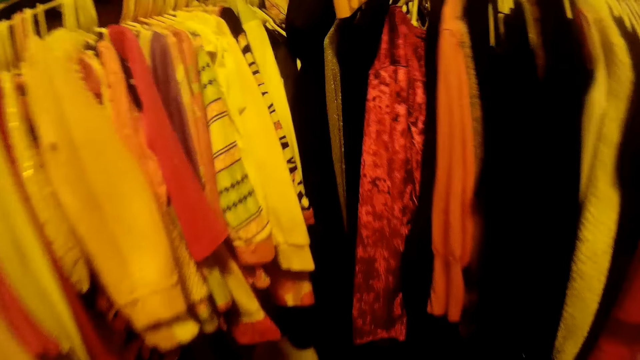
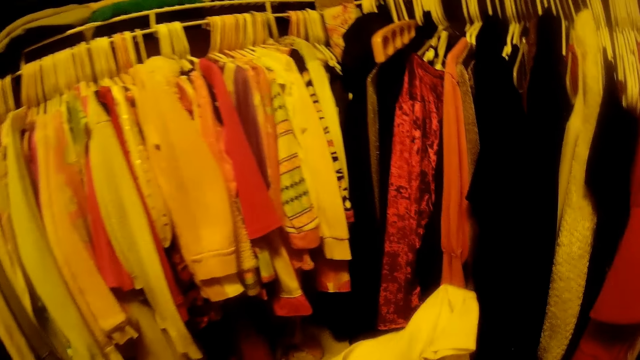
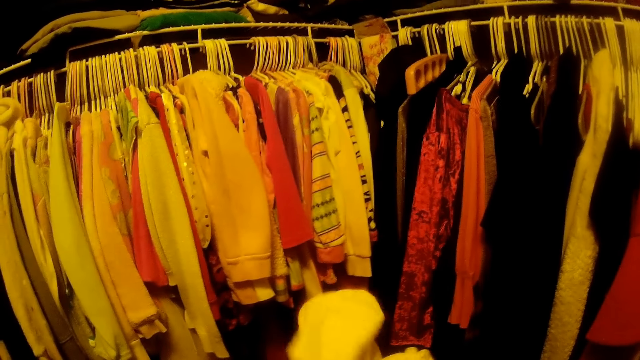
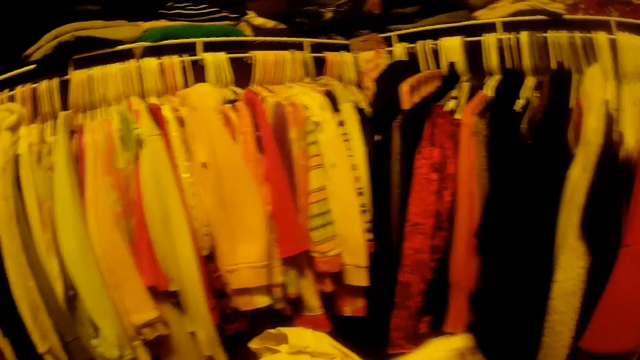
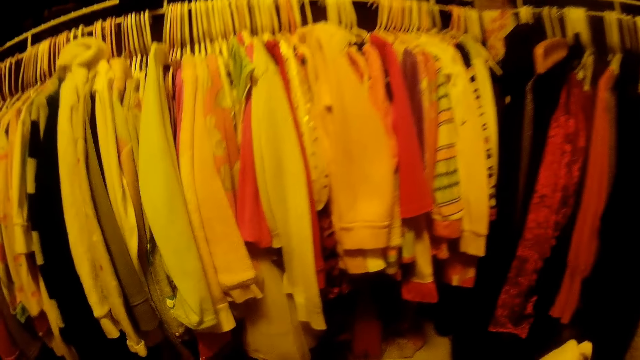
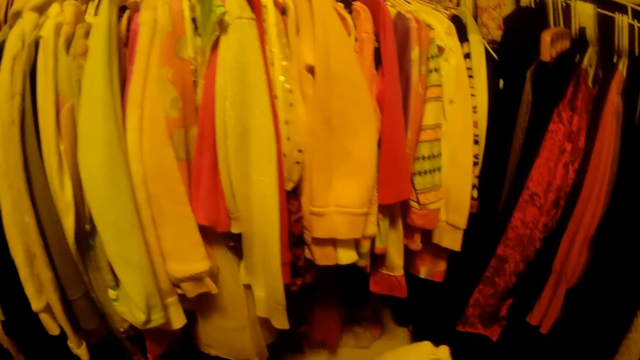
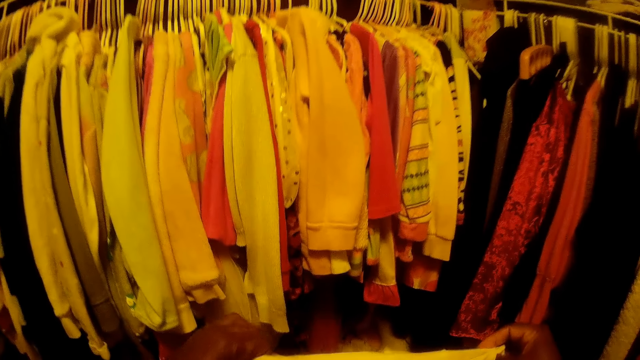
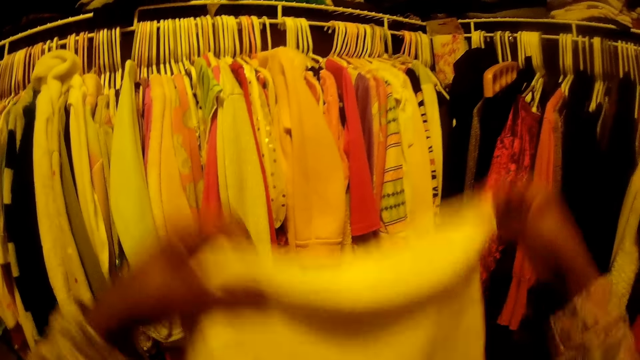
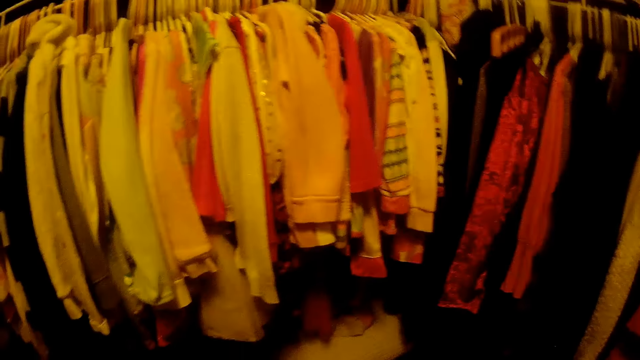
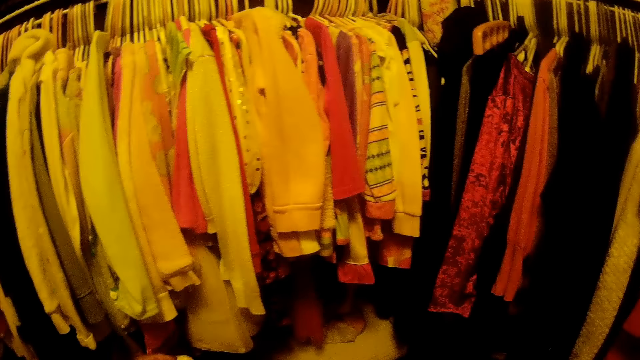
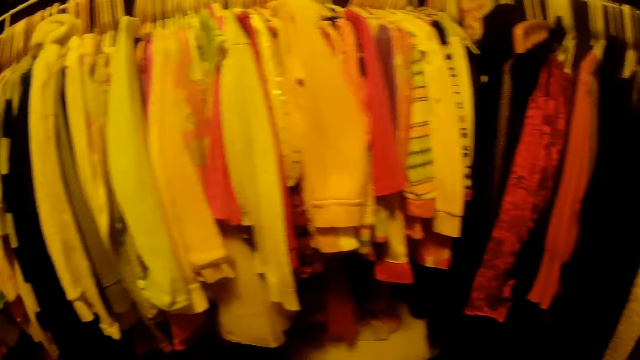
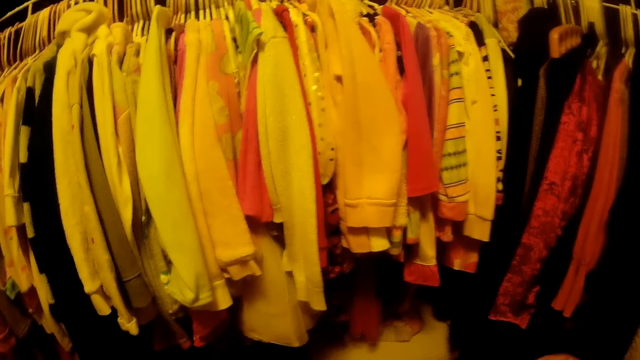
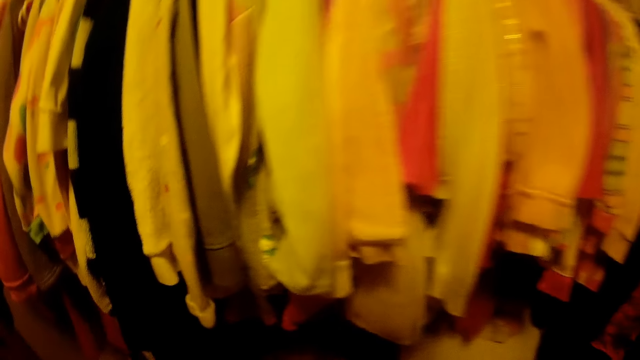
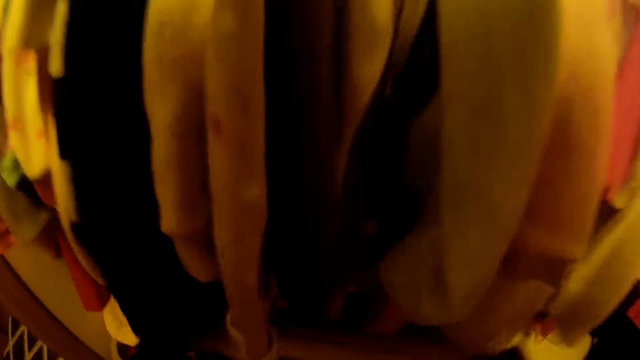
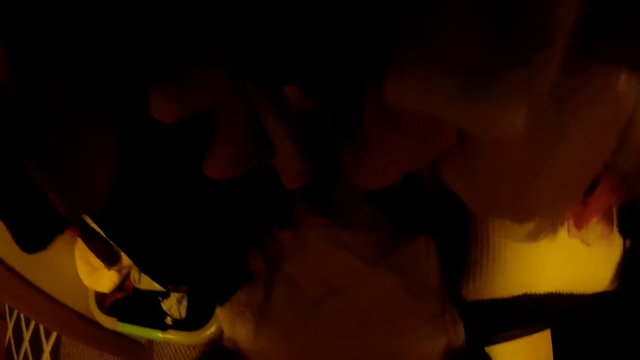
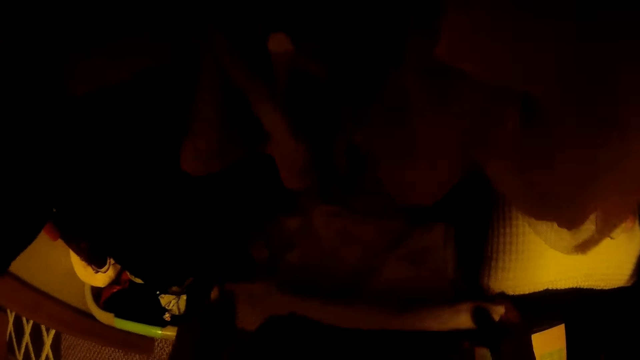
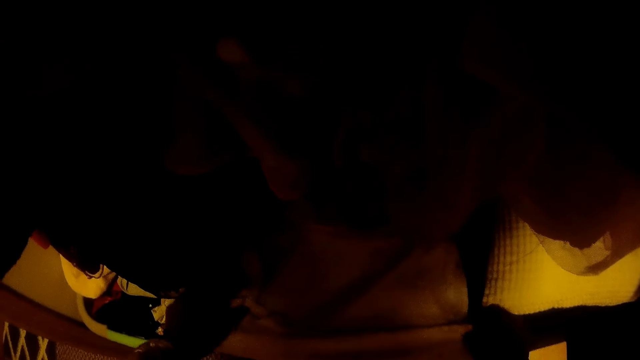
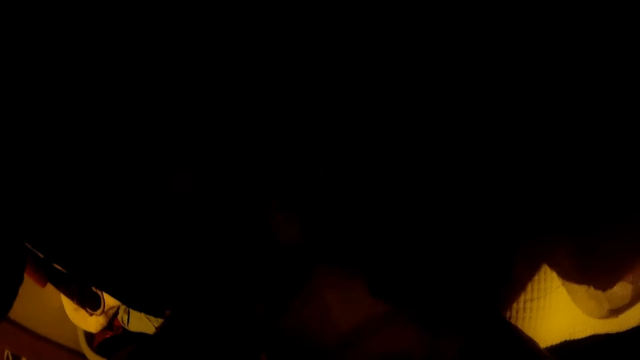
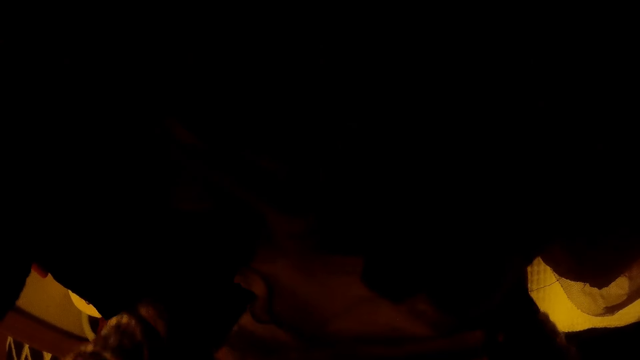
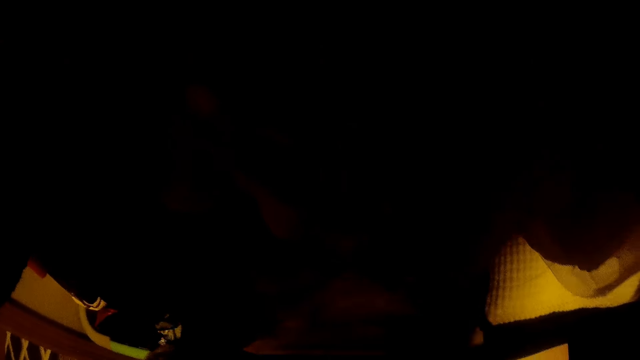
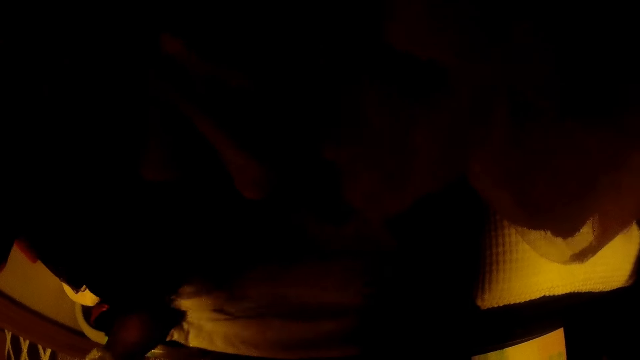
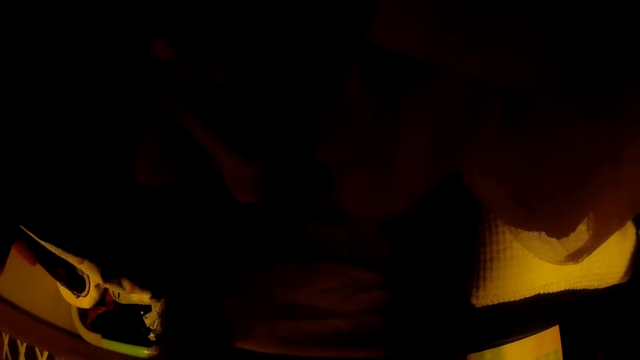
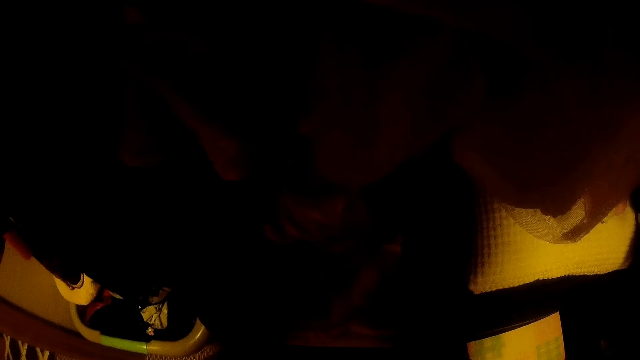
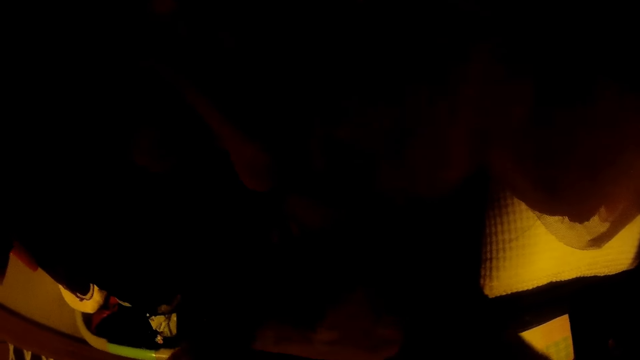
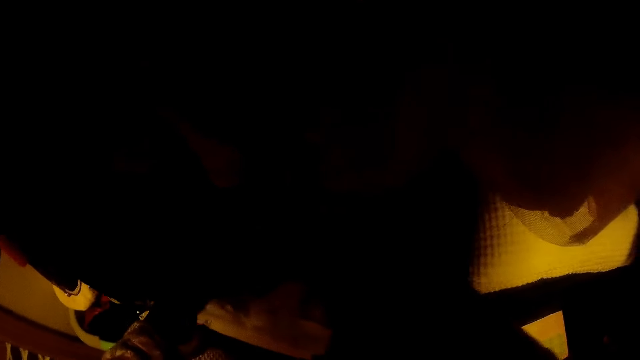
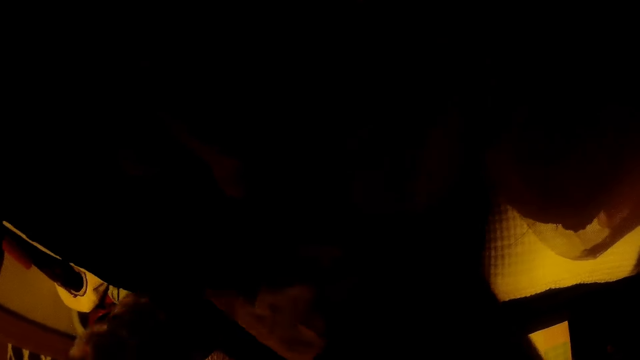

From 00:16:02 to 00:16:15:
The camera wearer holds a cloth with both hands. He throws the cloth in his hands. He puts down the cloth. He folds the cloth with both hands. He interacts with the girl.

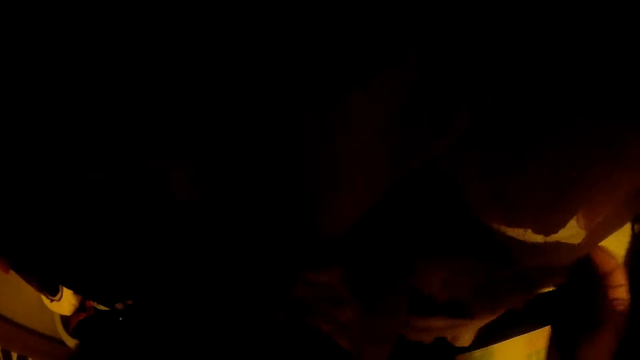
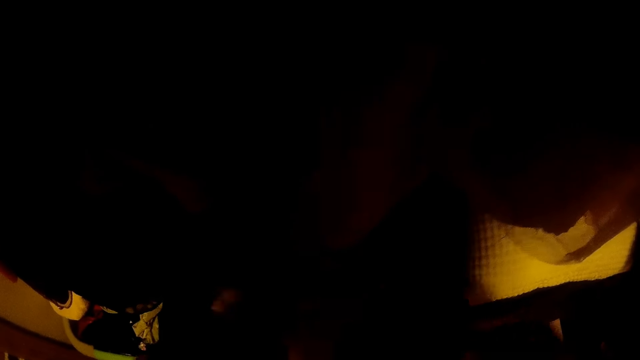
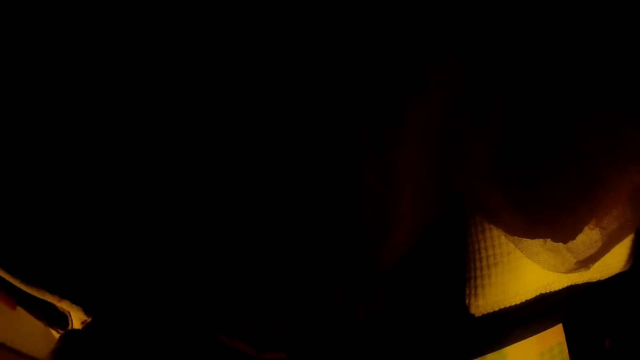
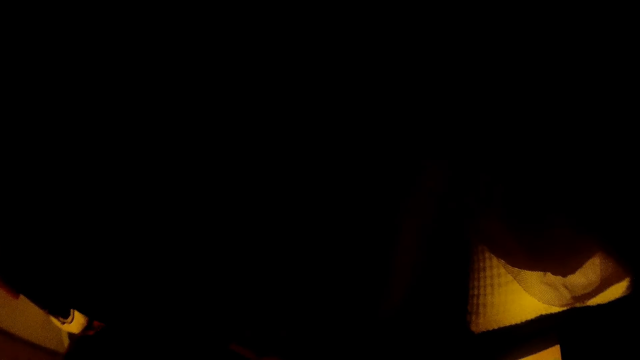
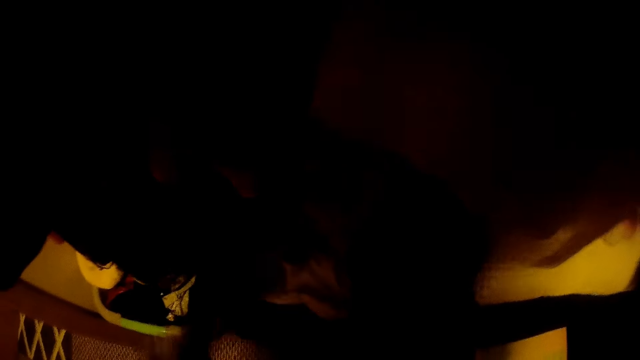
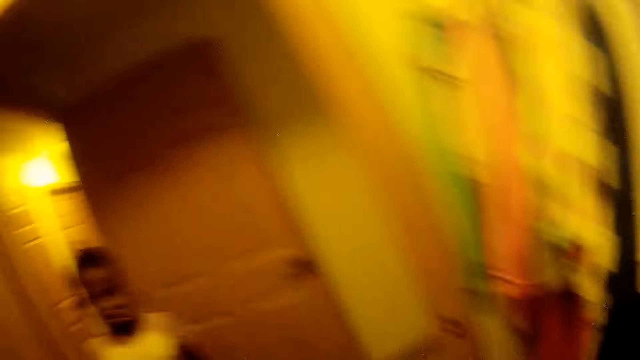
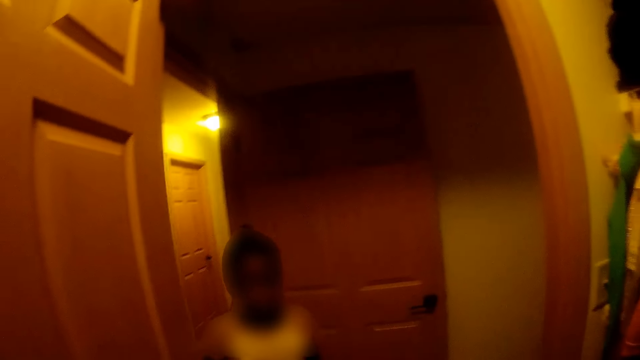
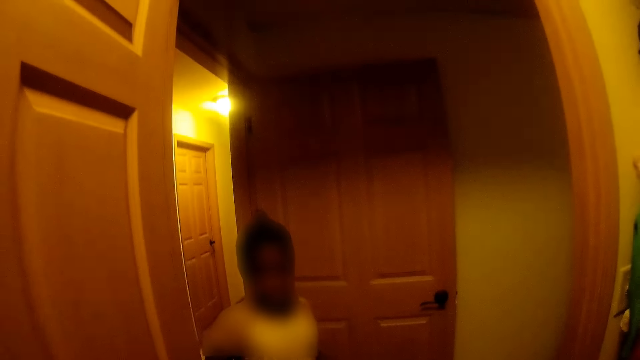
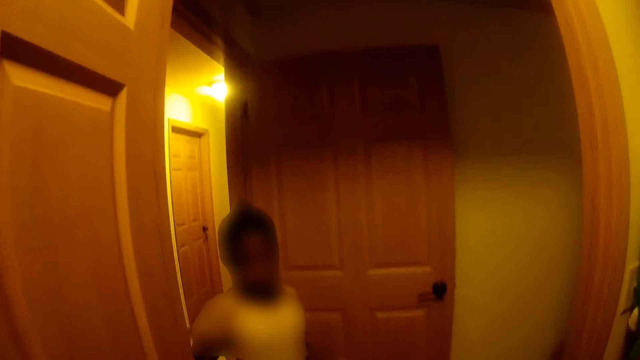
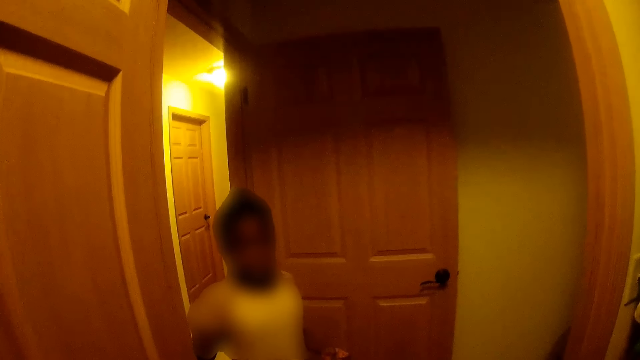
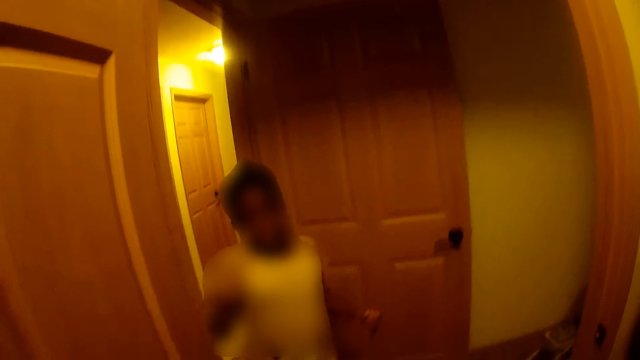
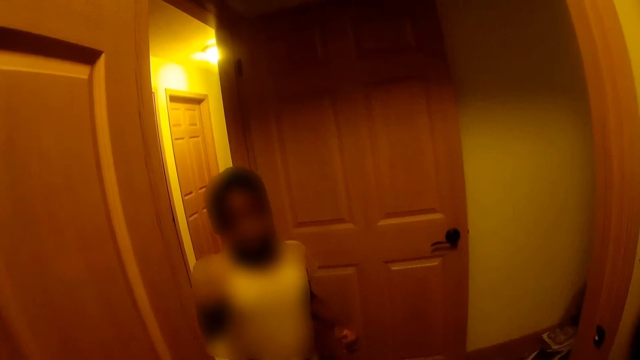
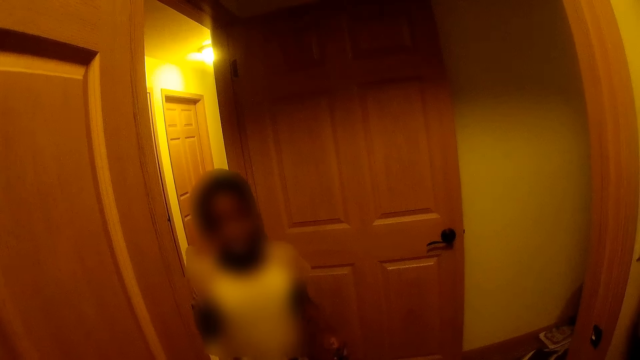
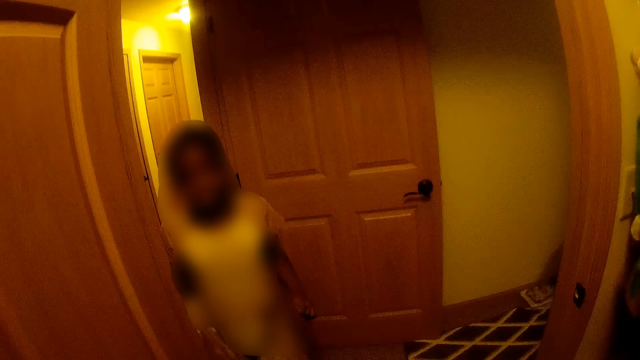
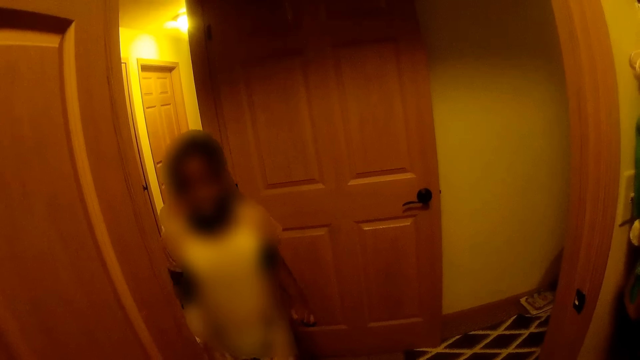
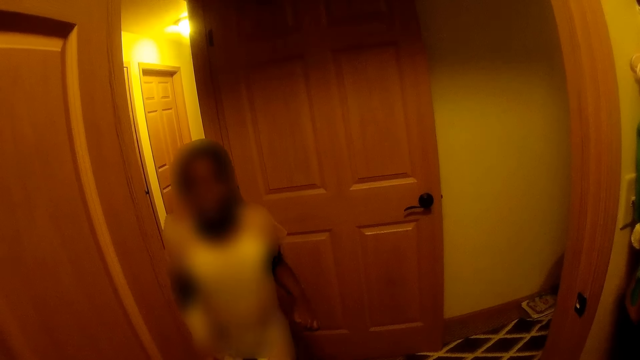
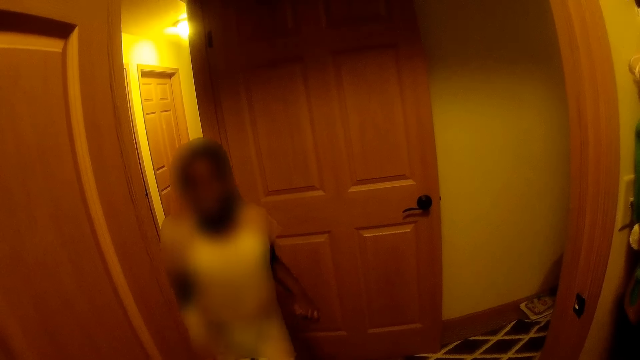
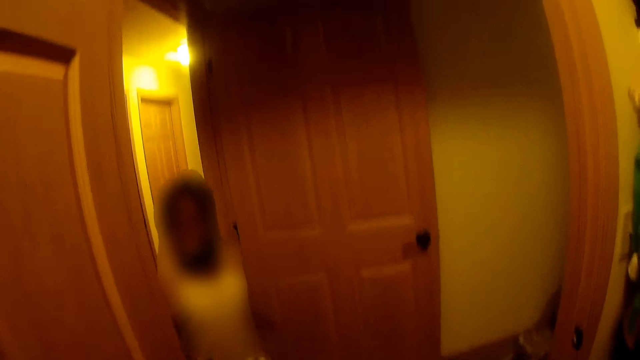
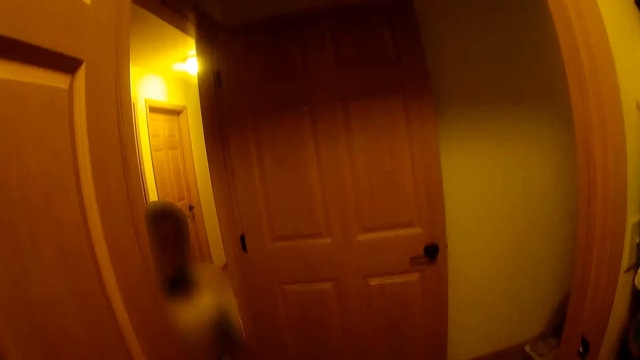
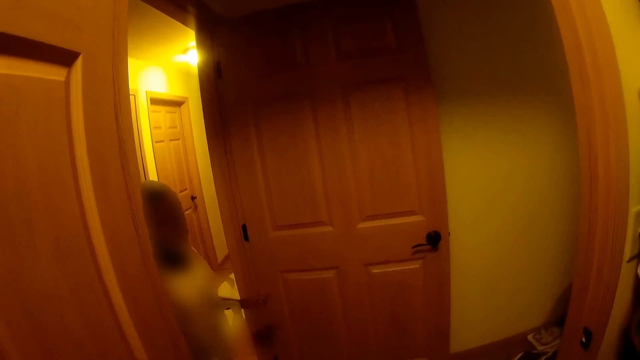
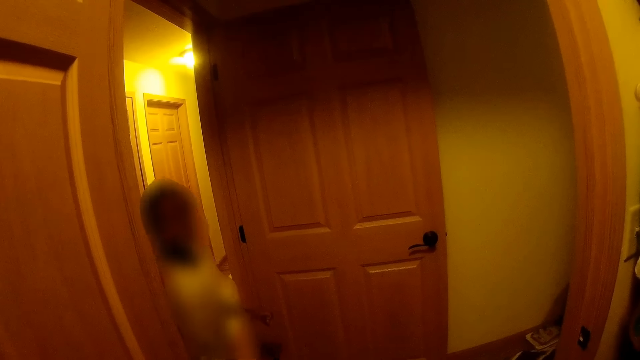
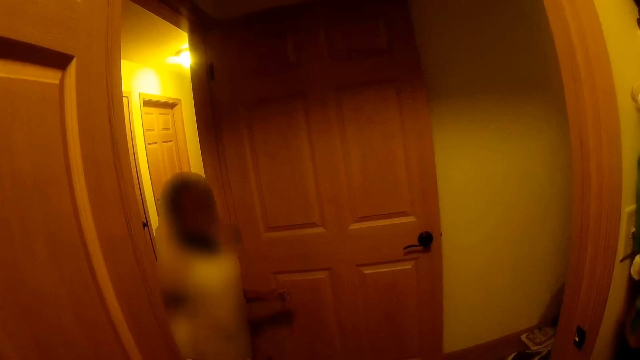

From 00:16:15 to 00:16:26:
The camera wearer interacts with the girl.
